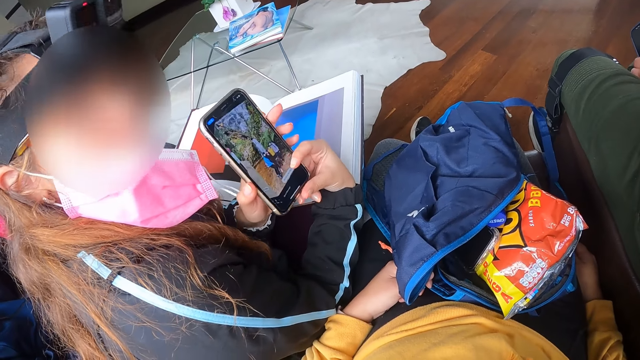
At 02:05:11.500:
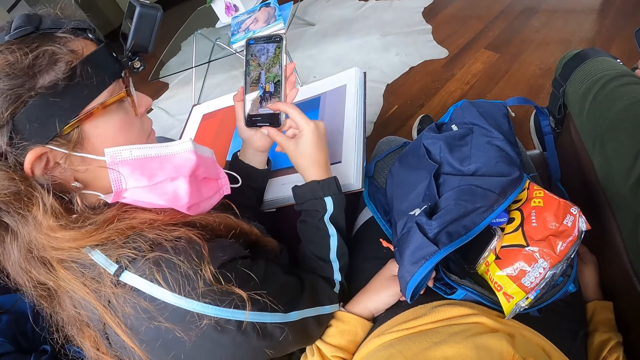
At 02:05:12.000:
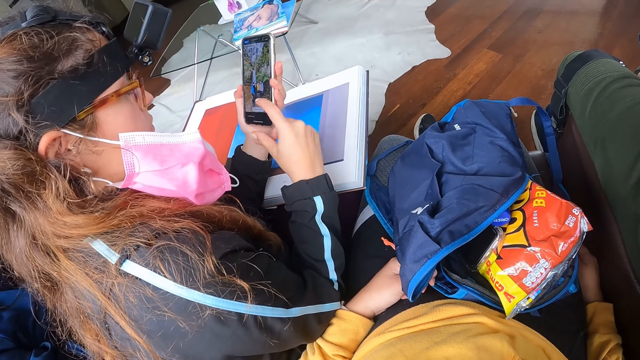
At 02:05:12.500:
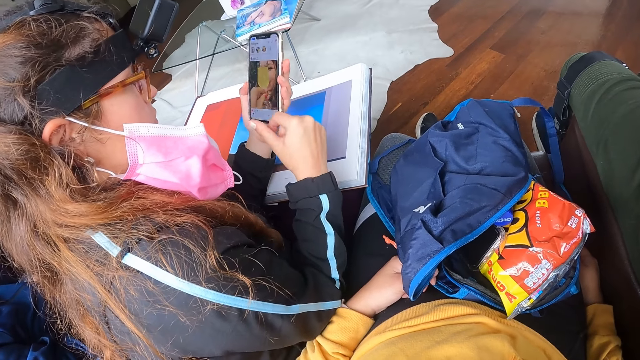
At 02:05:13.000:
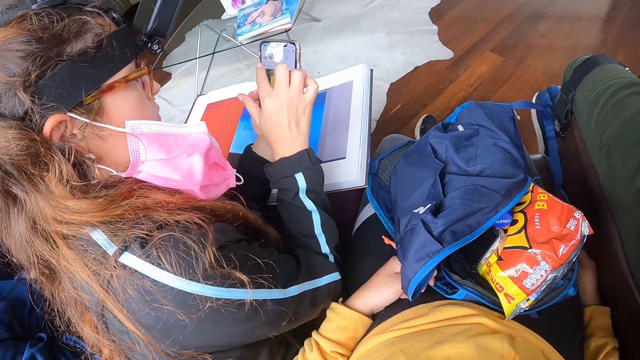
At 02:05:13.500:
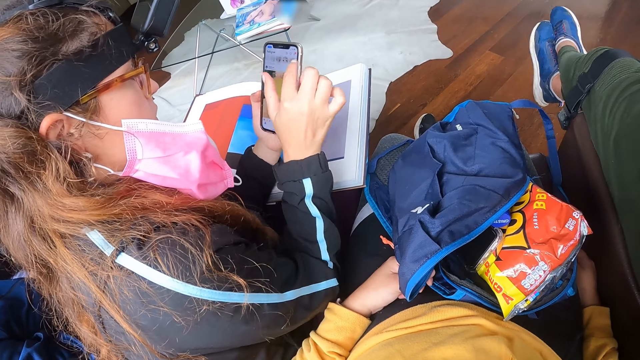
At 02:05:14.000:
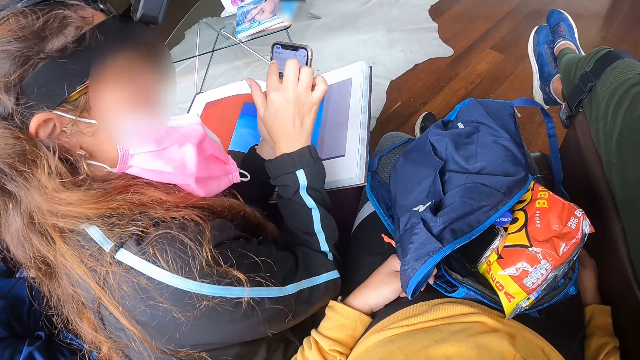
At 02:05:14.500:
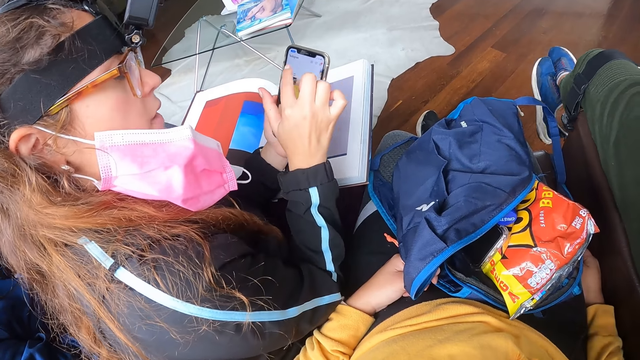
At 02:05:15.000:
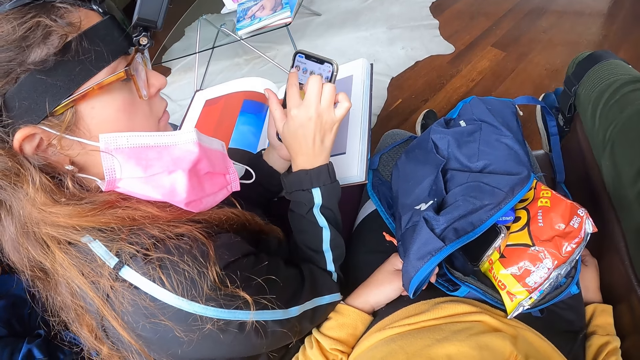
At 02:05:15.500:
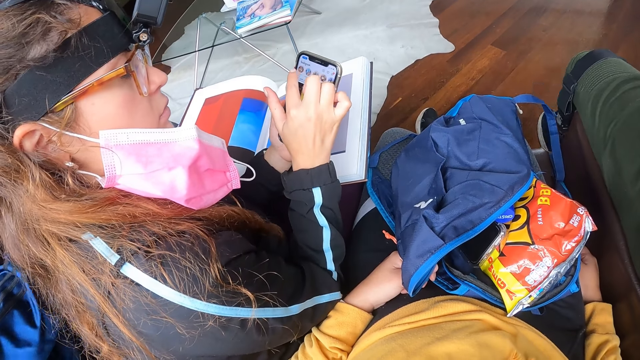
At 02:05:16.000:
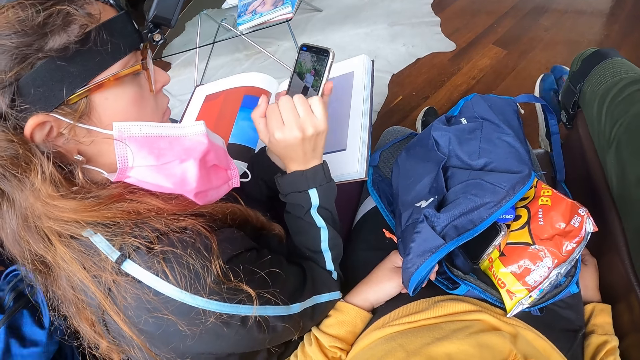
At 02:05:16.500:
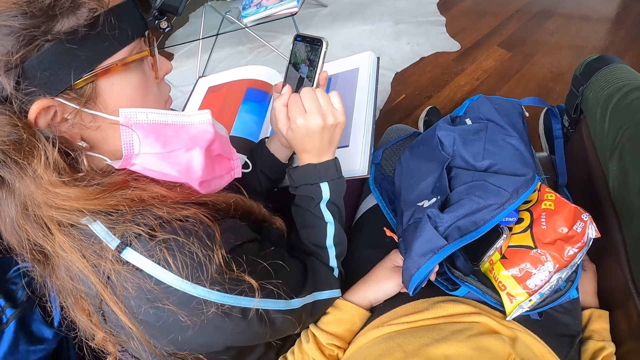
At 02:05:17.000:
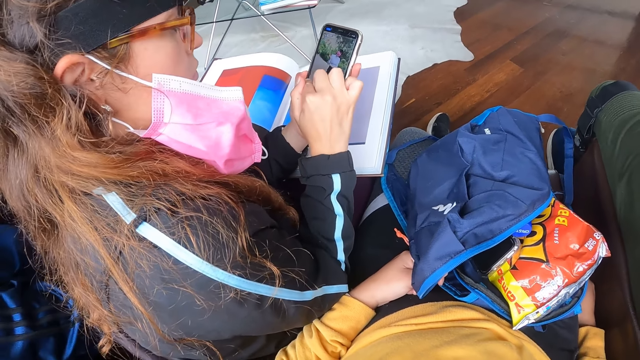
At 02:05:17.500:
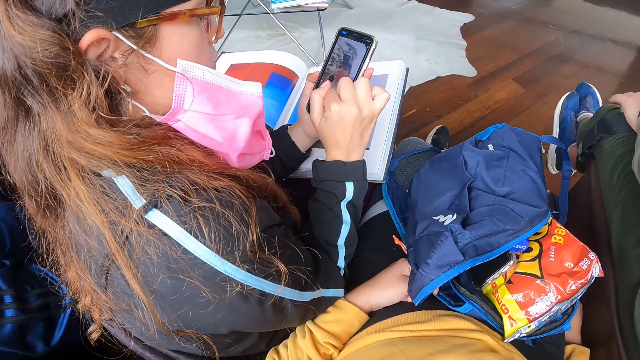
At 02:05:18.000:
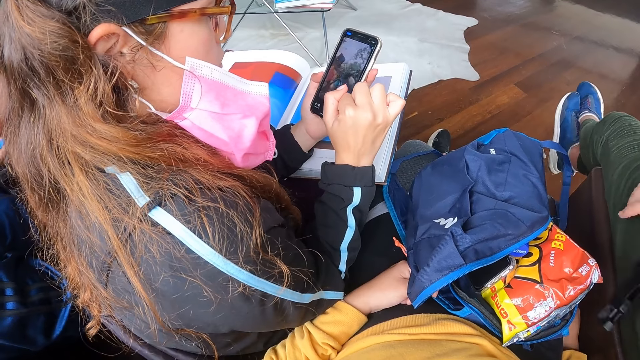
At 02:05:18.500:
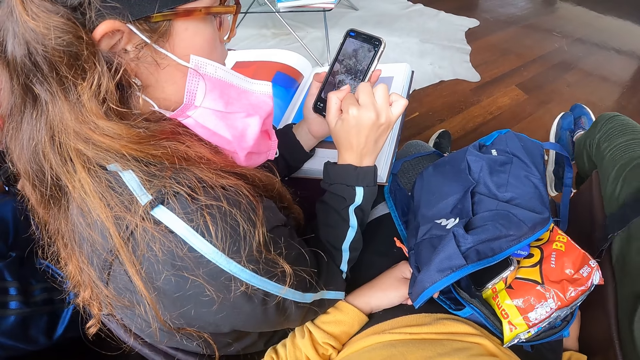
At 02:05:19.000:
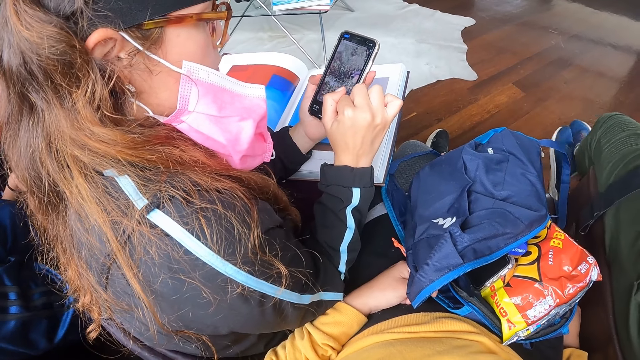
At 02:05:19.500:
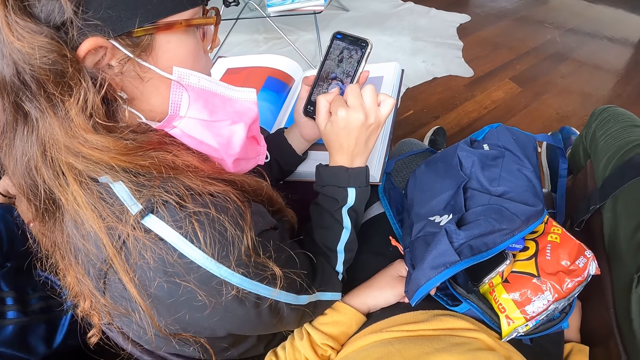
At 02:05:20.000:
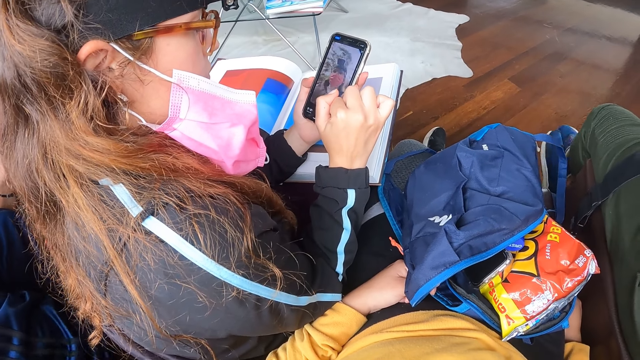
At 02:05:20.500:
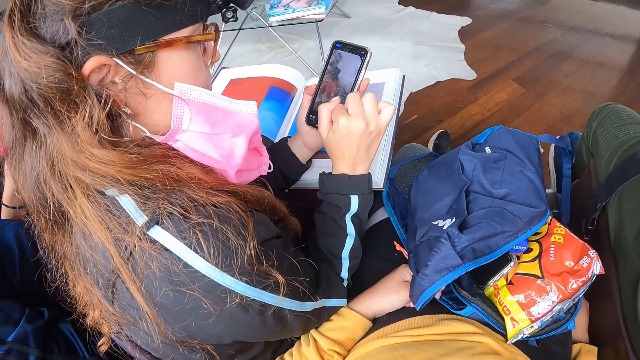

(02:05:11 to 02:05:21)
The woman holds the phone with her left hand. She operates the phone in her left hand with her right hand.

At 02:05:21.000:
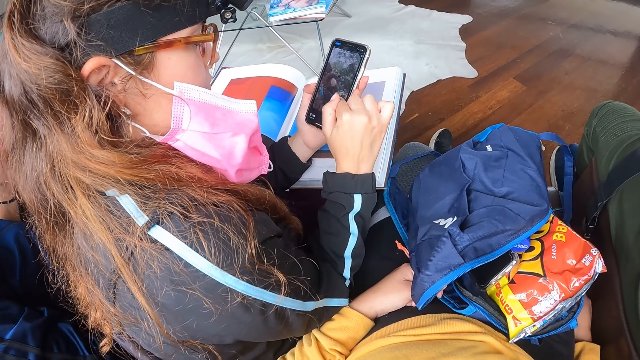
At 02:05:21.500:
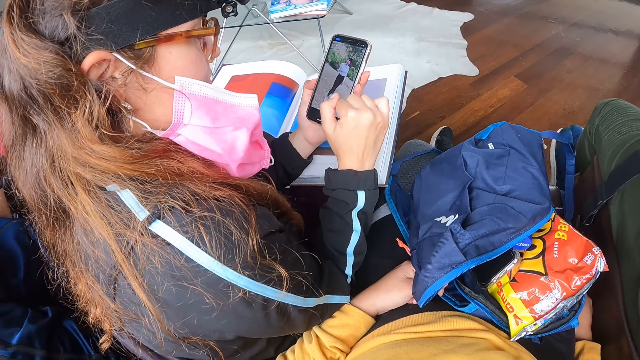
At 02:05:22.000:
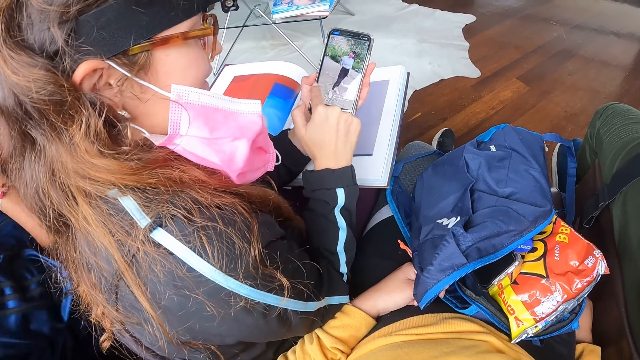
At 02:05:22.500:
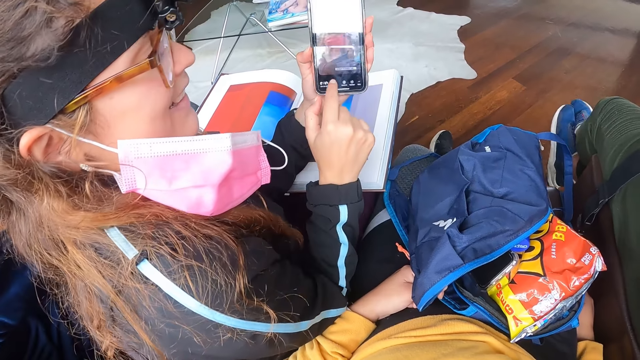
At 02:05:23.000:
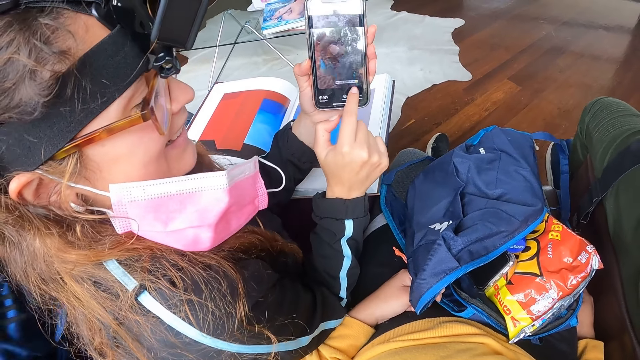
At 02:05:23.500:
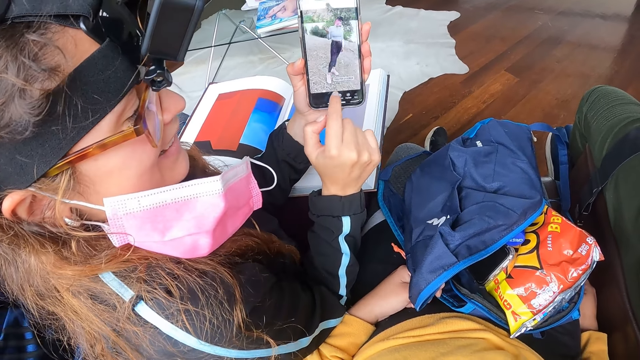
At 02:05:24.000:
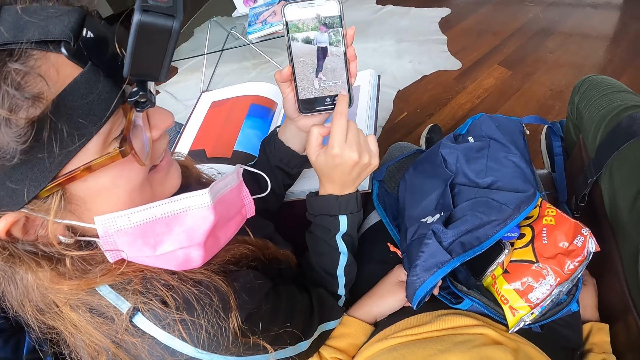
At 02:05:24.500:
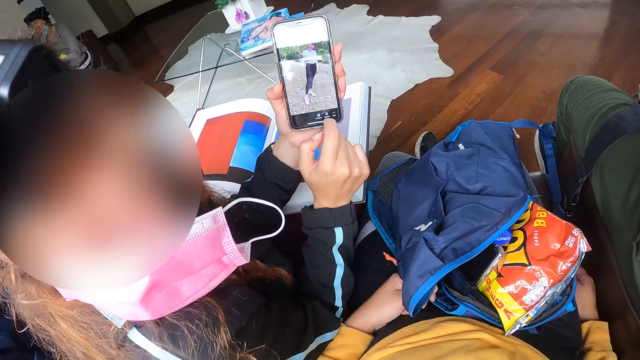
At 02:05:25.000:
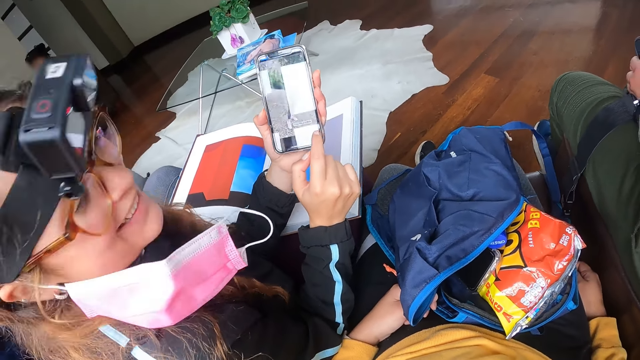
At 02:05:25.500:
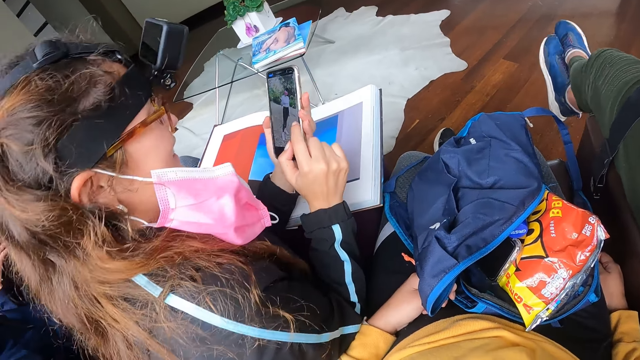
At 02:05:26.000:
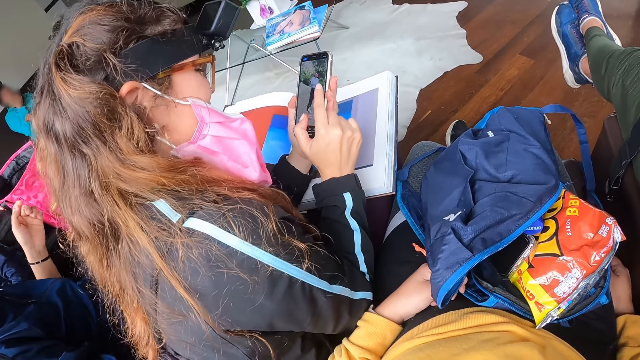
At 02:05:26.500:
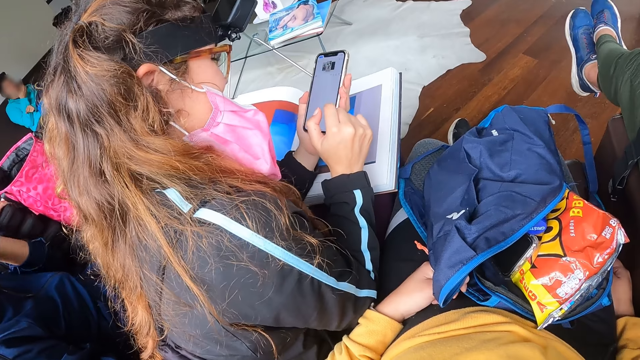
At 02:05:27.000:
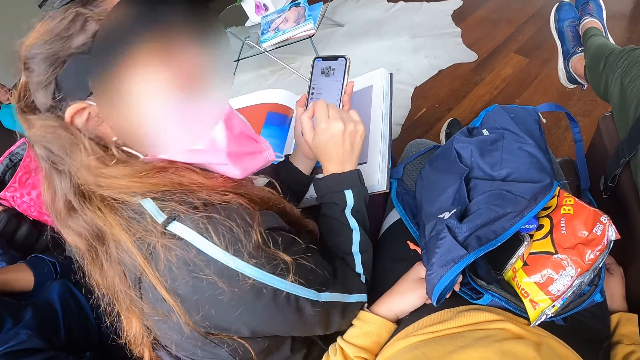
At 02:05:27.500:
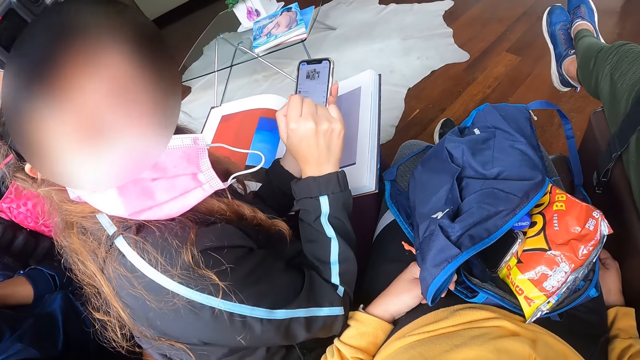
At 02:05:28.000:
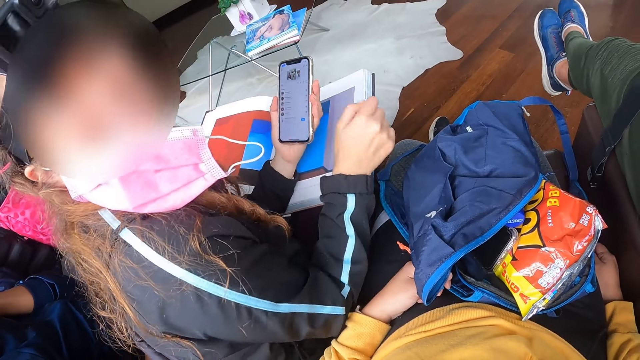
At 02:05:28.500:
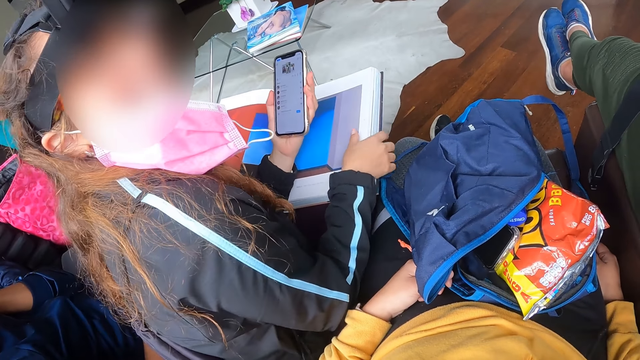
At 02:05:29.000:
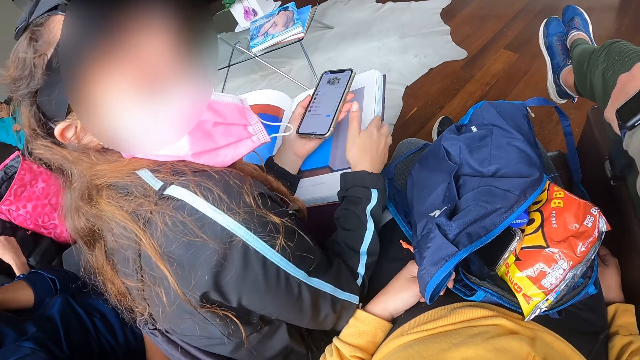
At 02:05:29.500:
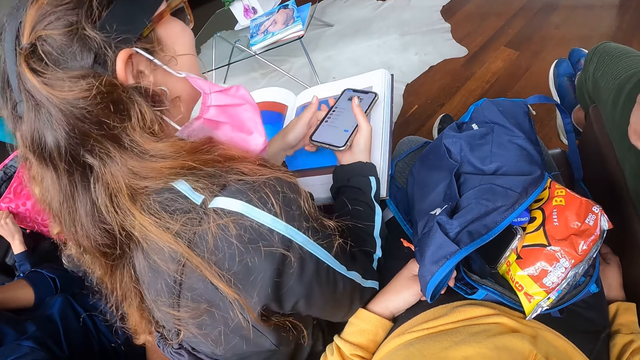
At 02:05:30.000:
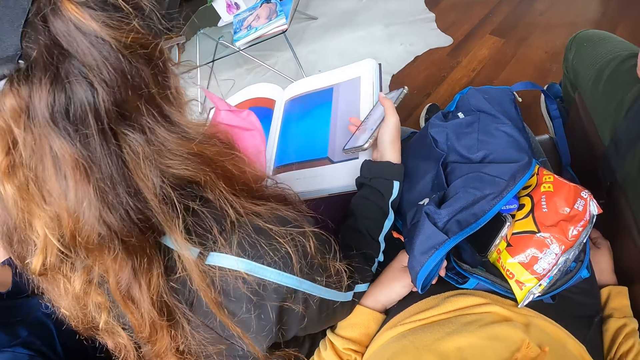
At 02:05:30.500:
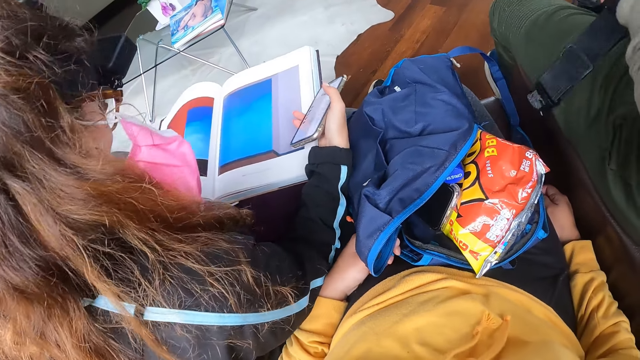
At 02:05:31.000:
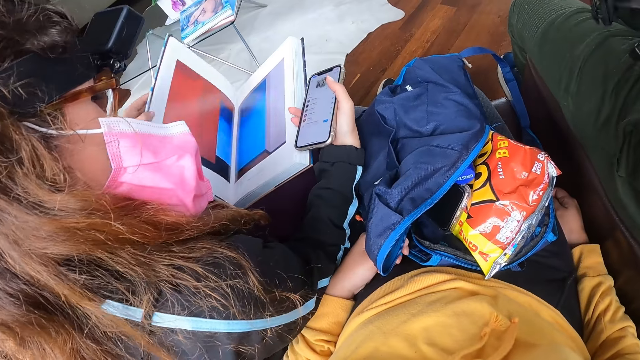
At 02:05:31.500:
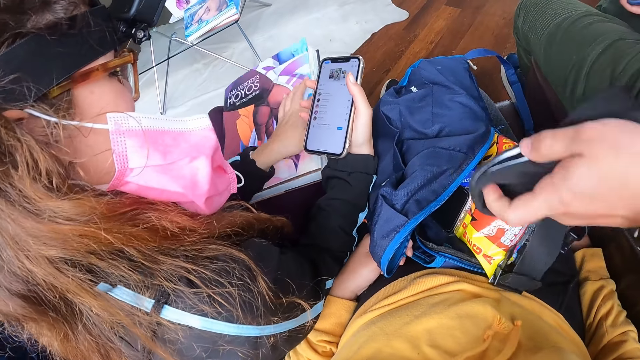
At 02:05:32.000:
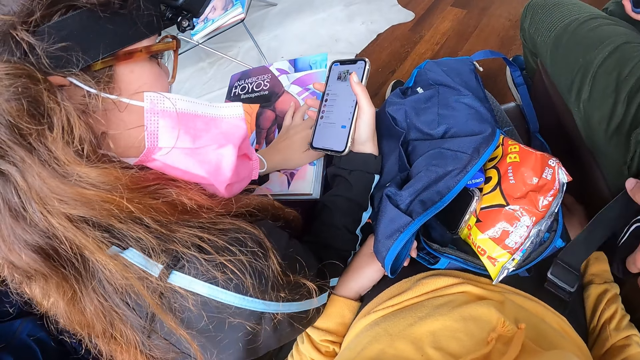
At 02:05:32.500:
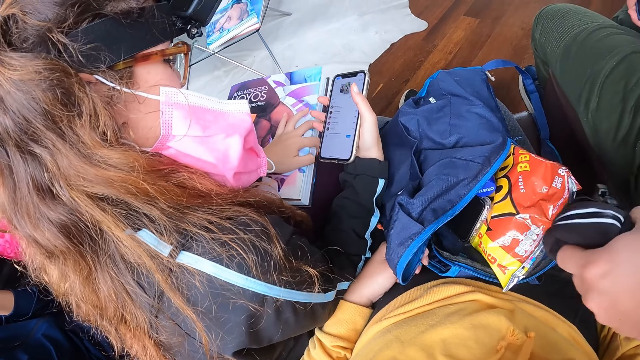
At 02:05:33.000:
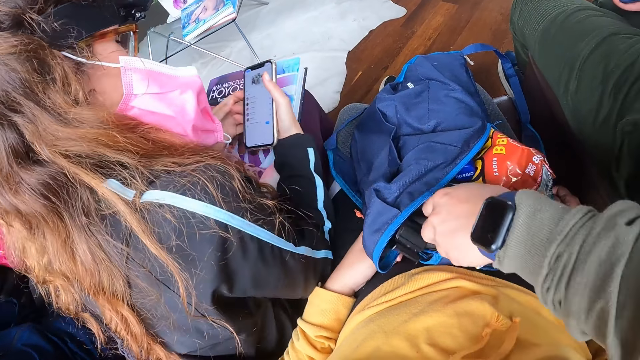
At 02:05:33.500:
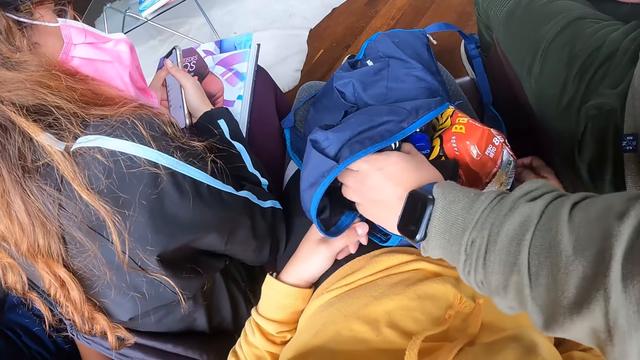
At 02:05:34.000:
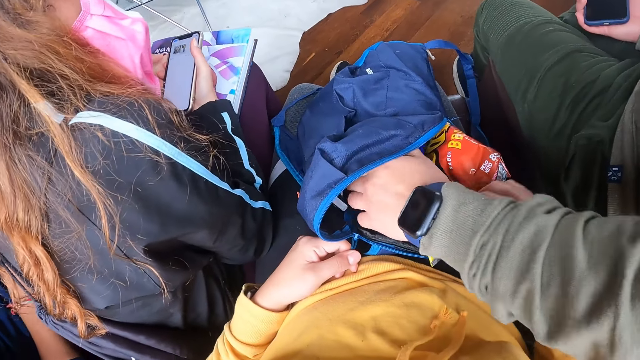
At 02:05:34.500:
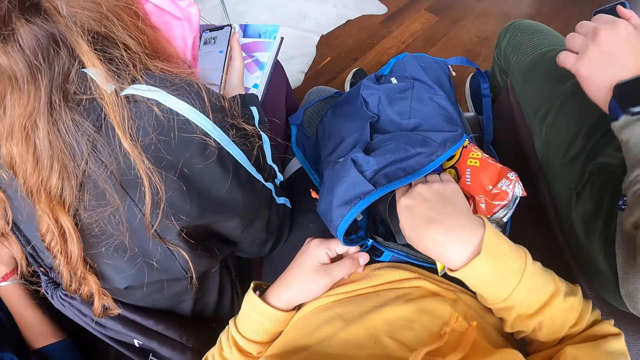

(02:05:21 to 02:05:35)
The woman shows her phone to a person. She looks at the camera. She touches a book on her thighs with her right hand. She passes the phone from her left hand to her right hand. She closes the book with her left hand. The man places a belt into a bag with his left hand. The woman operates the phone in her right hand with her left hand.
